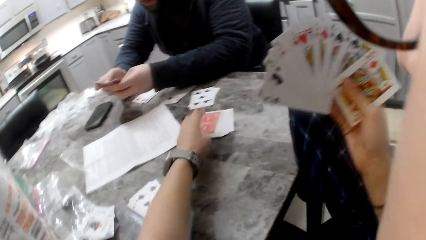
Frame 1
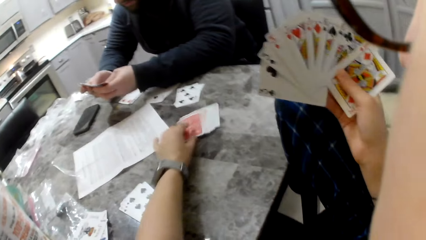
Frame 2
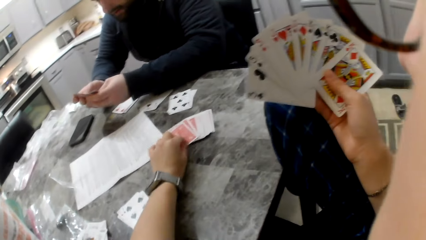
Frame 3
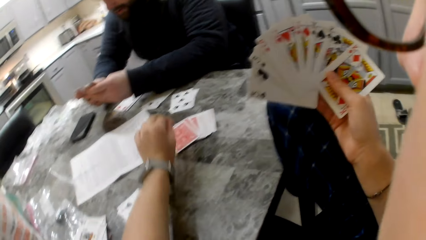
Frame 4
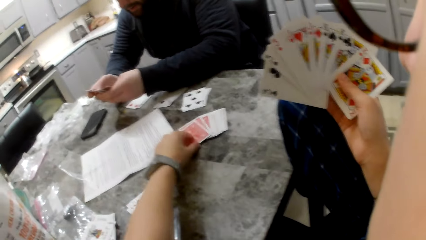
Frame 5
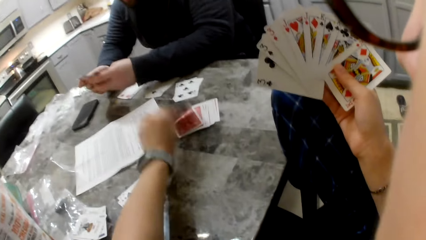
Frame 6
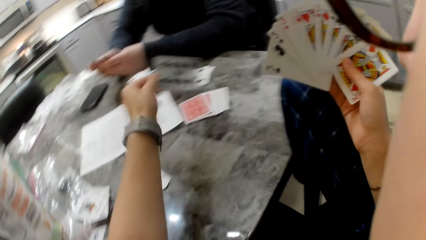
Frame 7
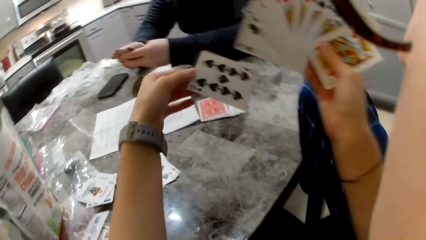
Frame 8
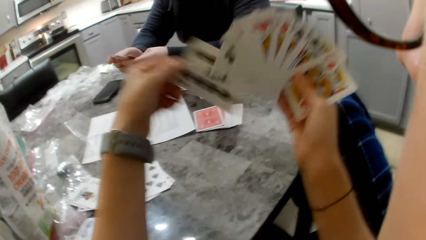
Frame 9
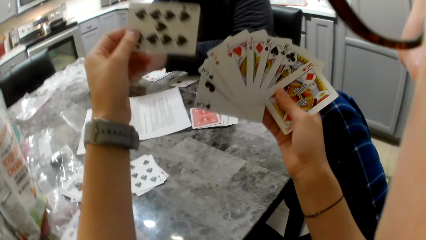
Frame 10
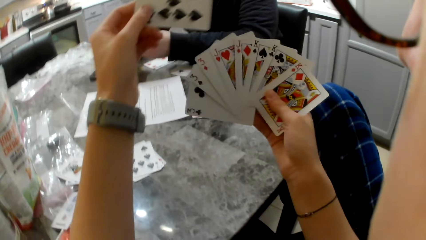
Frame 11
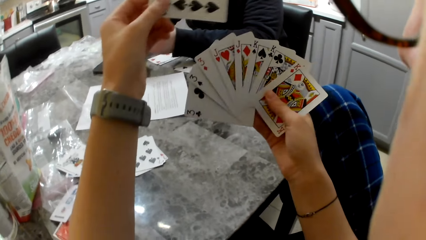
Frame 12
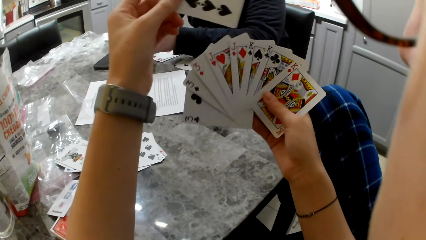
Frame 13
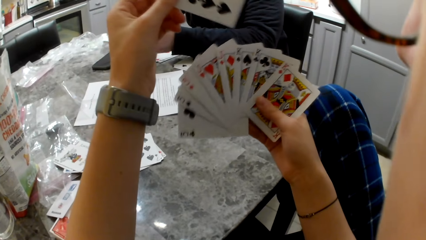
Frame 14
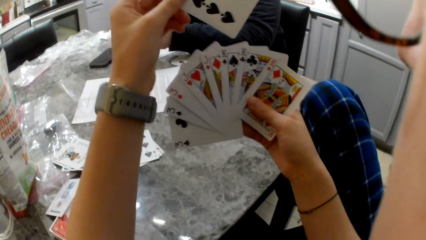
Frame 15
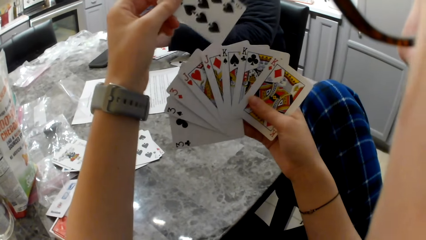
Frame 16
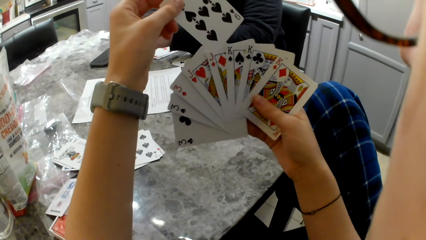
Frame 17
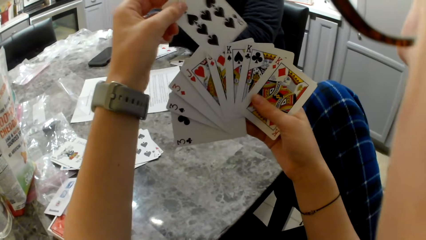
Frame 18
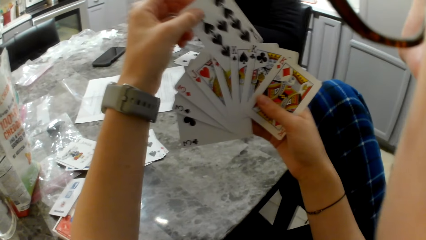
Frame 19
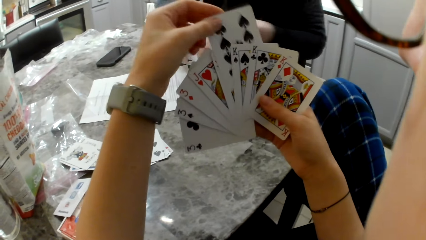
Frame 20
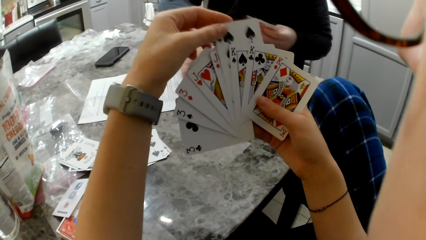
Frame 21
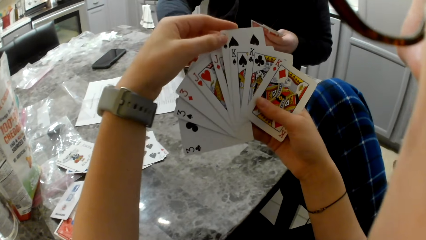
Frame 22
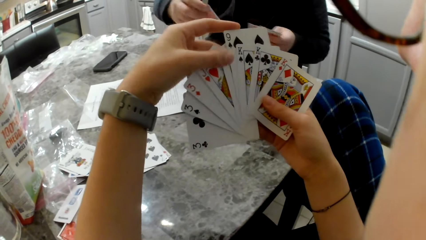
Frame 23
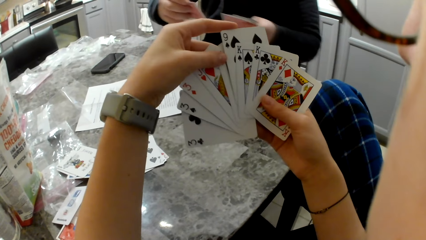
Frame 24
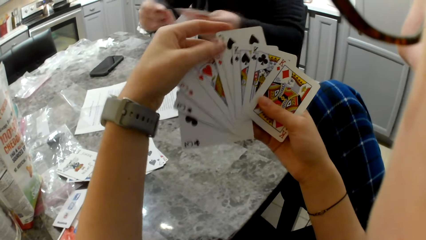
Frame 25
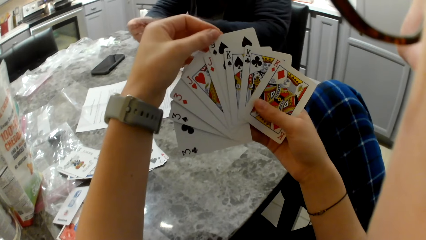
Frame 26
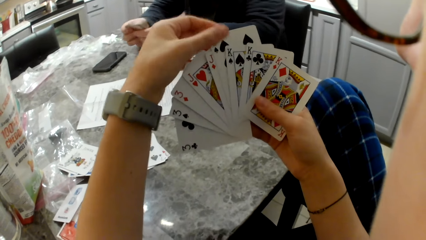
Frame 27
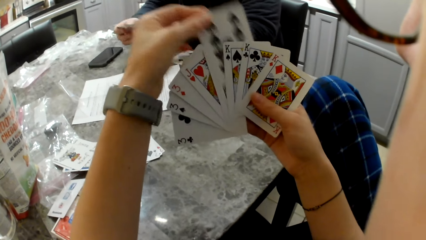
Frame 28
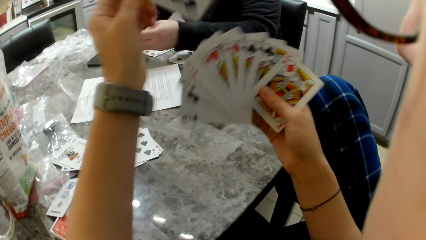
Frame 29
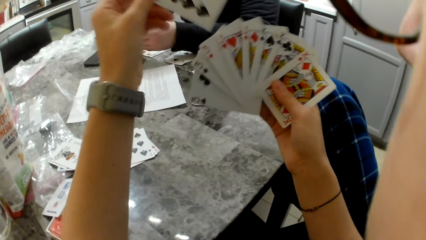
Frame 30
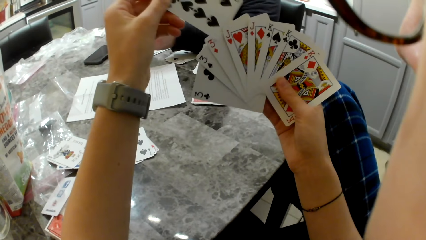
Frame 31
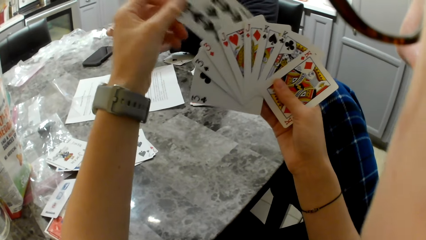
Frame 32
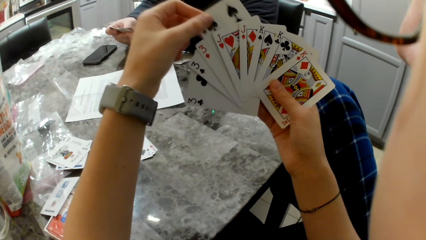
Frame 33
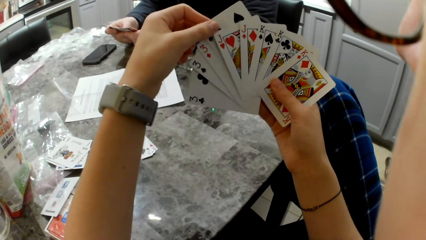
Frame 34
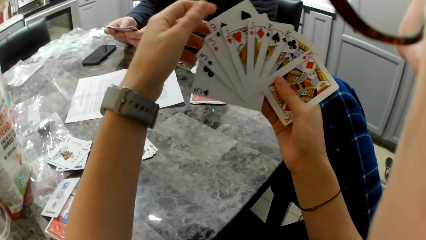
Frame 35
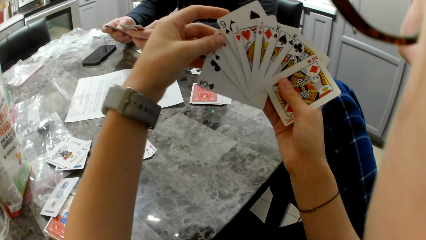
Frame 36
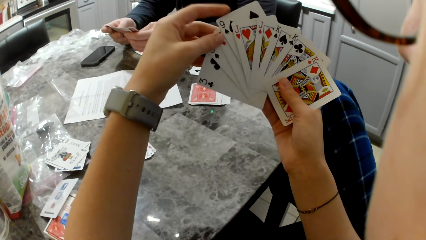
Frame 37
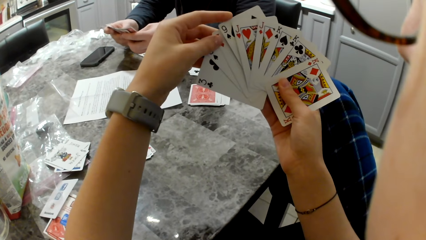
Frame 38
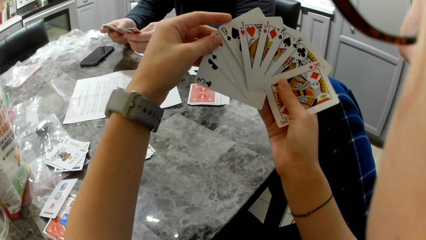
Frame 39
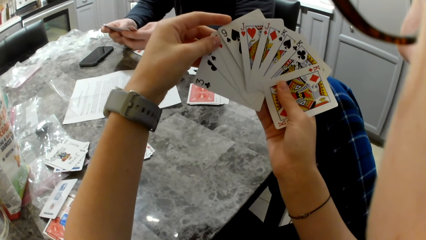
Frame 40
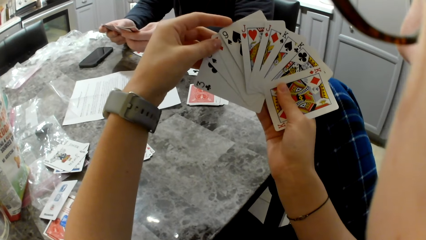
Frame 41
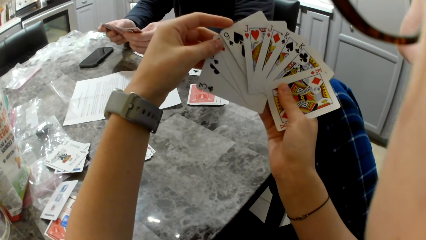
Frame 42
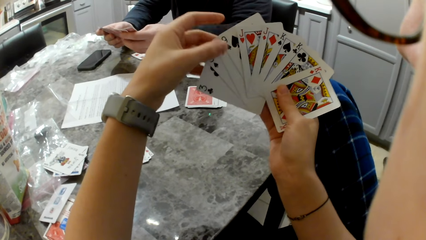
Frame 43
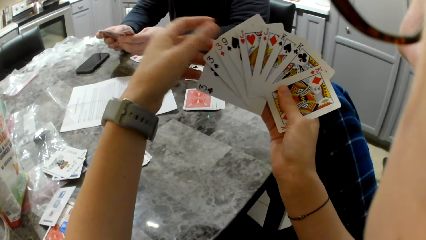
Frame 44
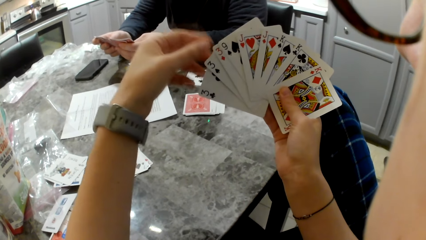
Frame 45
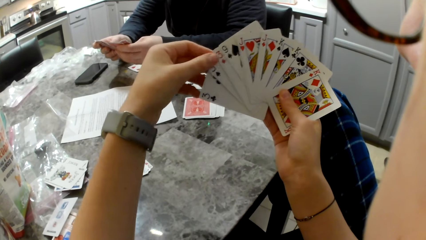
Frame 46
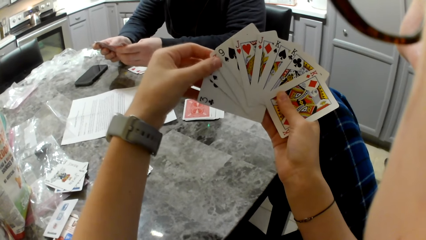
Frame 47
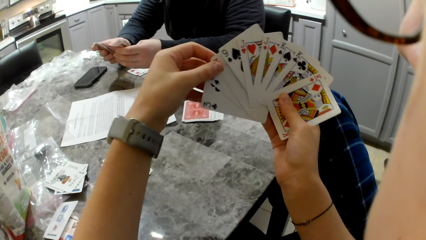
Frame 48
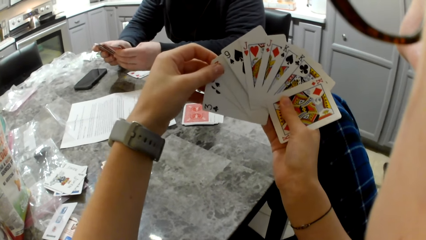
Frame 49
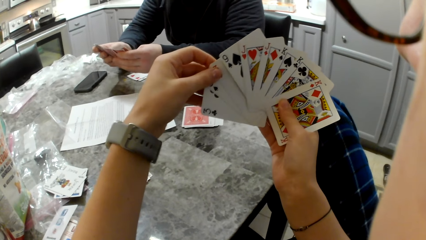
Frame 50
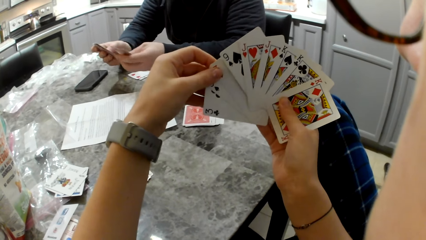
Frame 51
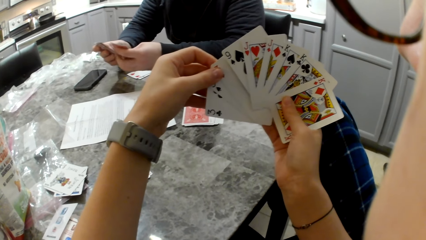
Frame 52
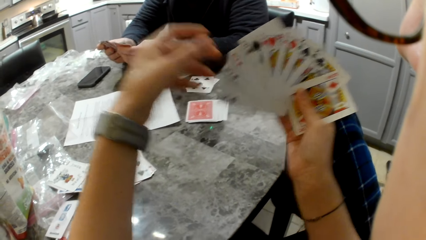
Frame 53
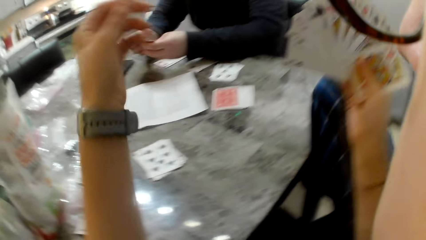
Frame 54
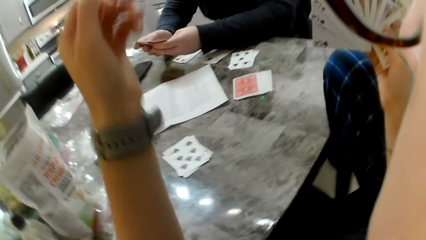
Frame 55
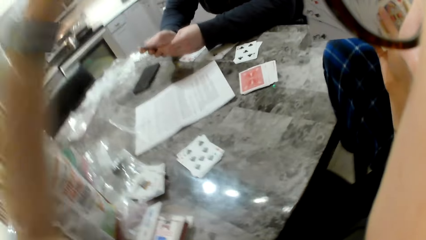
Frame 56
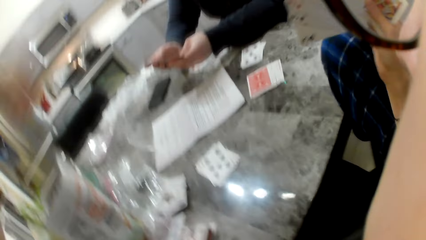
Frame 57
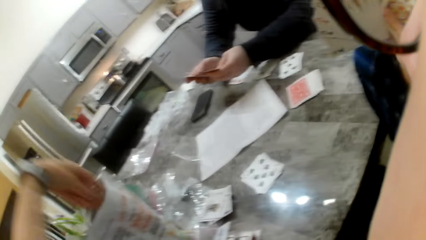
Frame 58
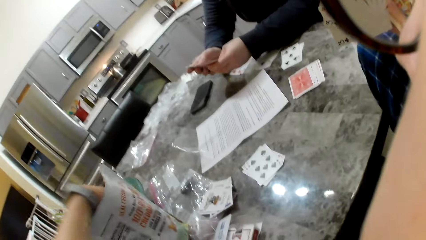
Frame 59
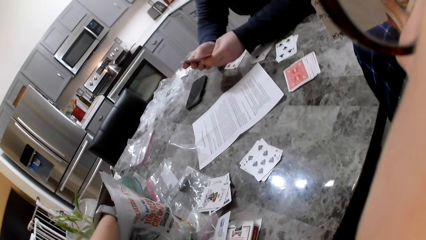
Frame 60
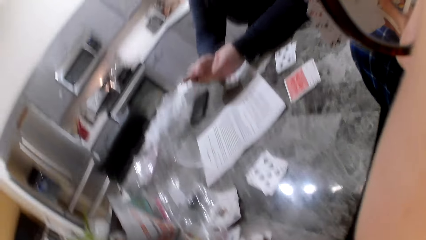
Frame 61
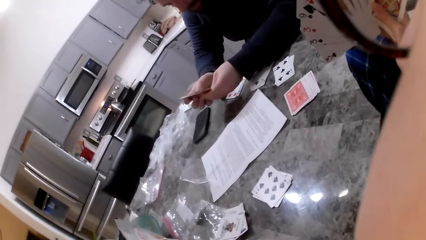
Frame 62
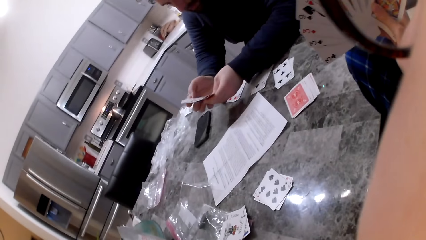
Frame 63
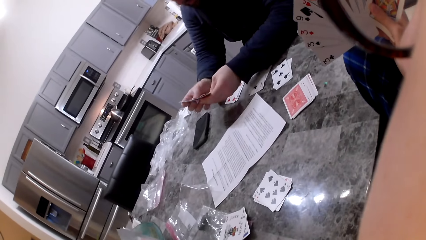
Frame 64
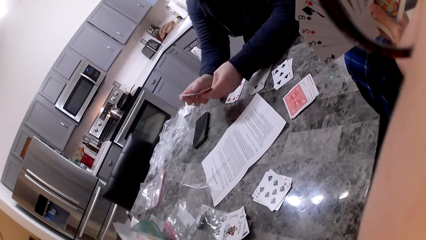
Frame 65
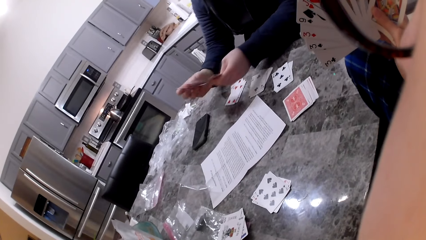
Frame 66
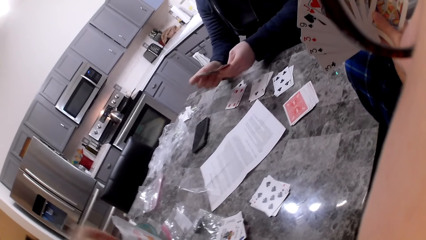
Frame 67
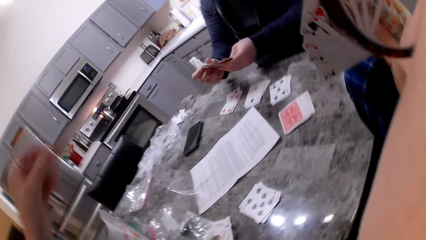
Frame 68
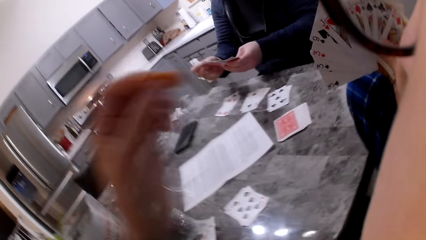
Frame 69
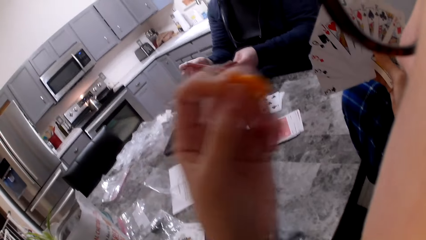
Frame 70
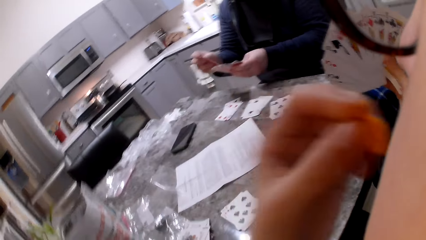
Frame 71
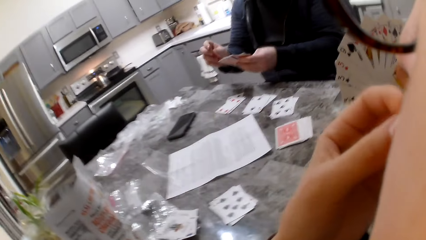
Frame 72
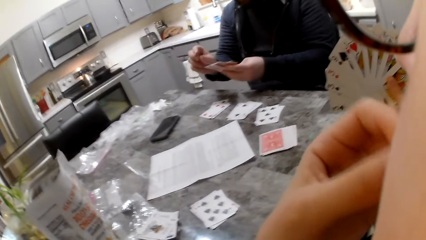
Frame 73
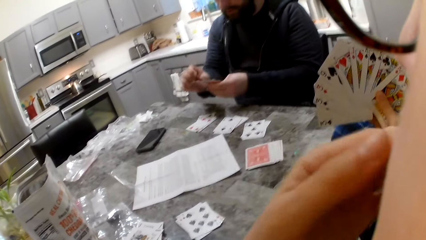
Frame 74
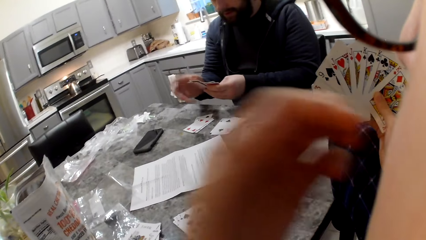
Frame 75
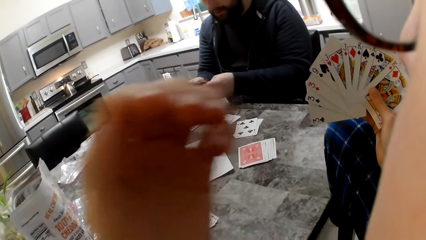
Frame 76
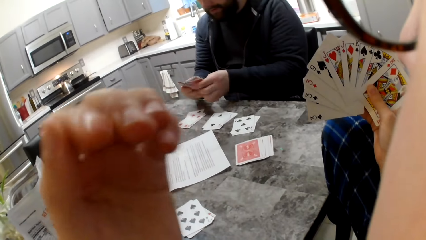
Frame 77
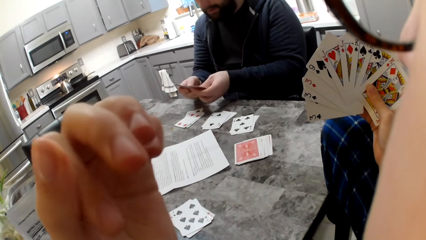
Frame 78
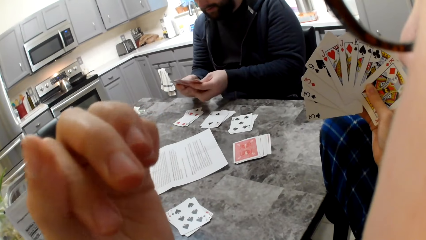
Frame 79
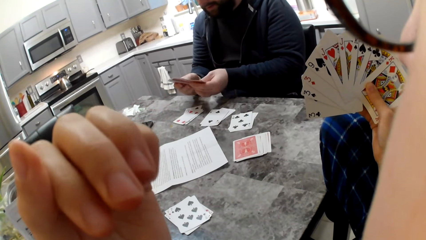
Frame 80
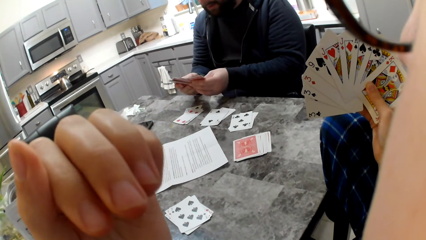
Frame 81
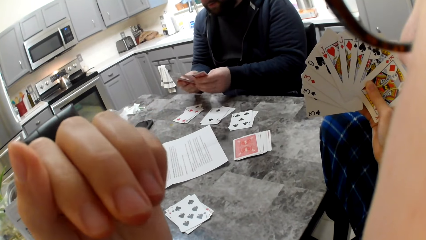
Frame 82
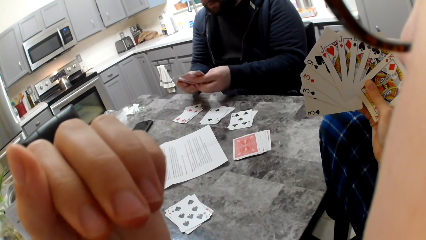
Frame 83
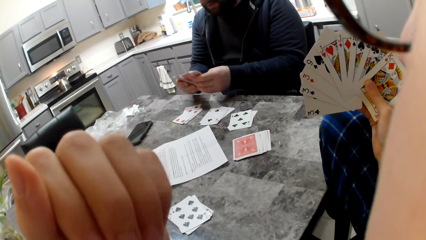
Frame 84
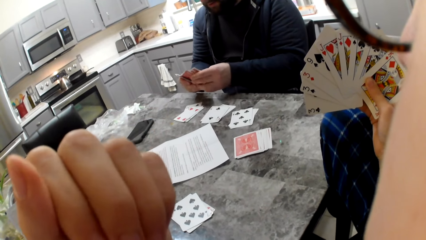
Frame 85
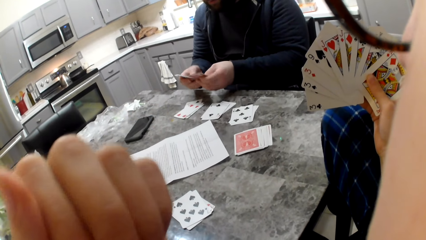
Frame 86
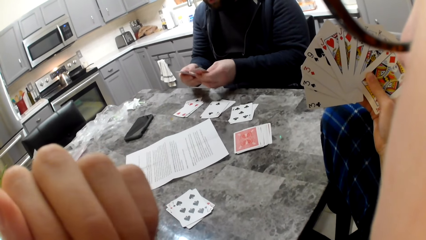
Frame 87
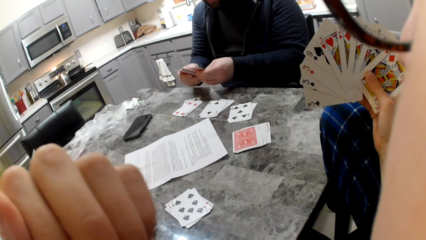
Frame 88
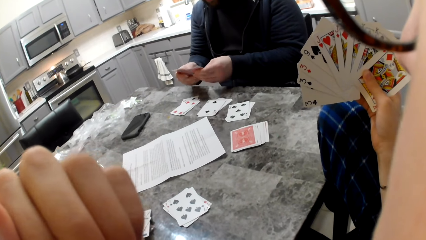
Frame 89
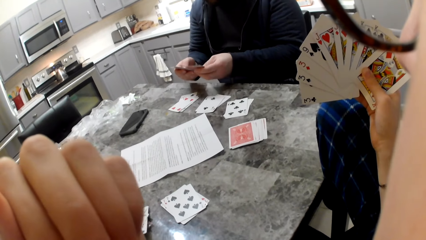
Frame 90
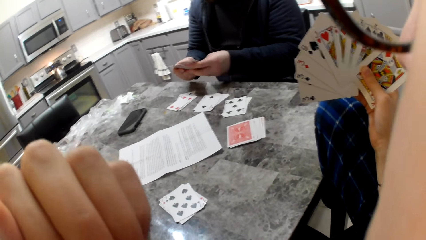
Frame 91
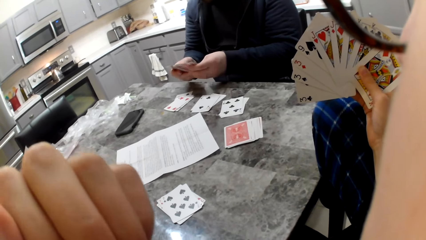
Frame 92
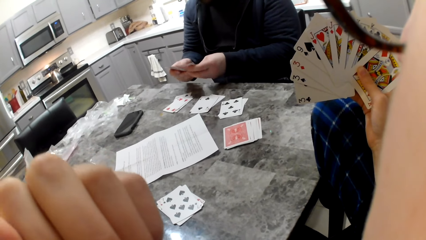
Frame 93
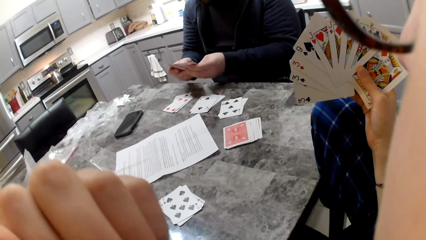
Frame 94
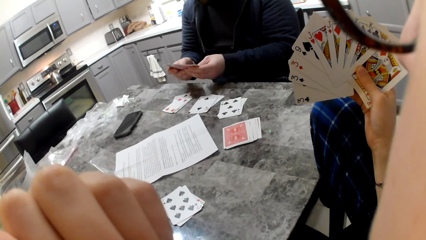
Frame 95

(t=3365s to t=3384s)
The camera wearer picks a card from the table. She puts the card in her hand. A man puts a card on the table. The camera wearer picks some cheddar chips from the bag on the table and eats the cheddar chips.
